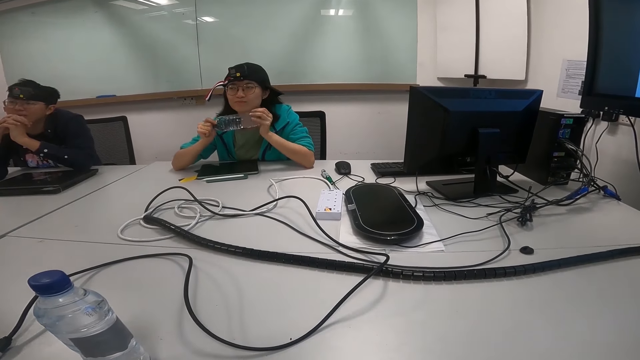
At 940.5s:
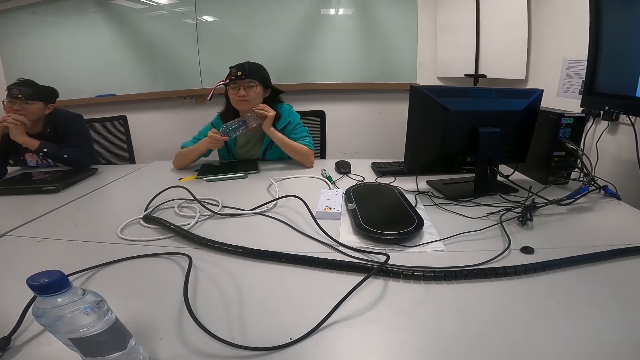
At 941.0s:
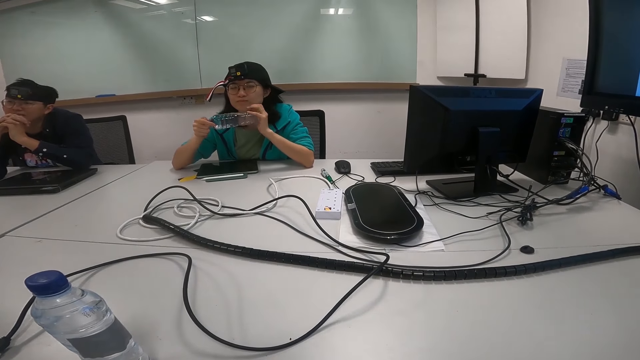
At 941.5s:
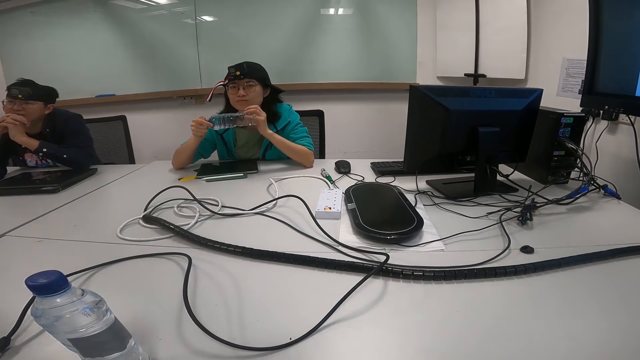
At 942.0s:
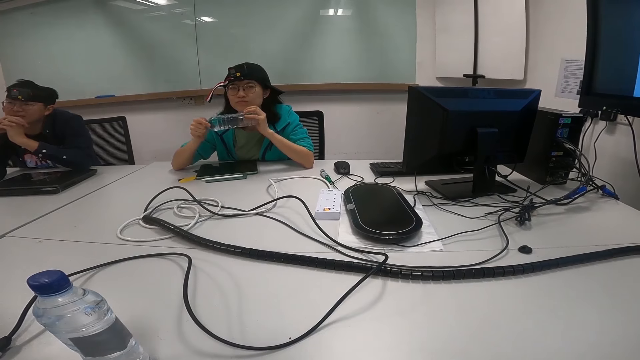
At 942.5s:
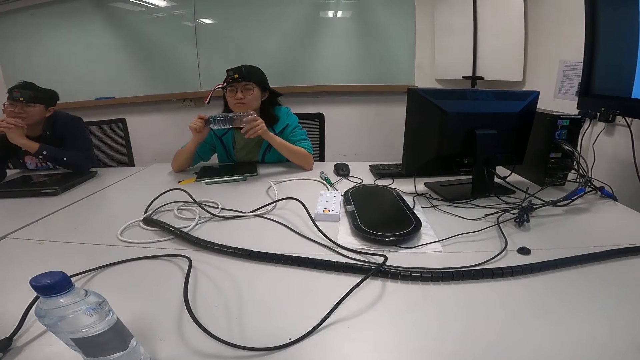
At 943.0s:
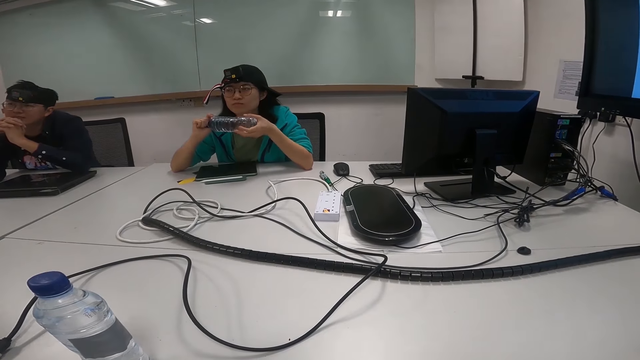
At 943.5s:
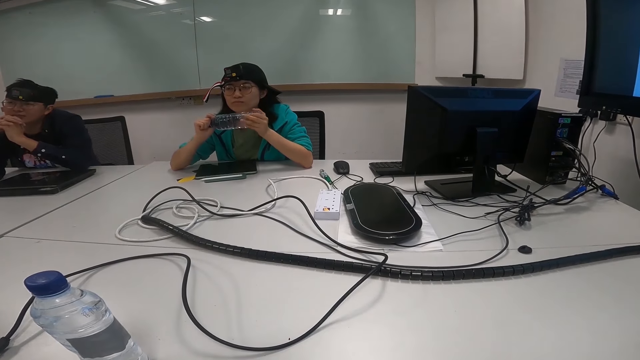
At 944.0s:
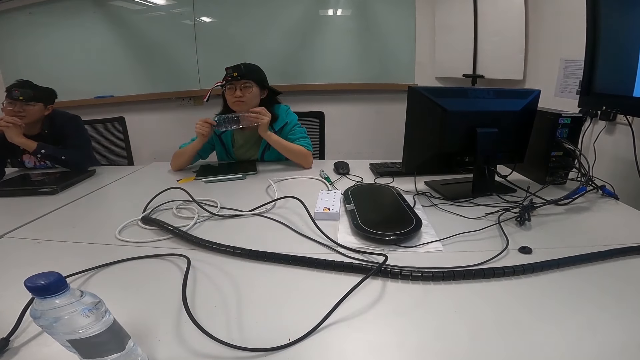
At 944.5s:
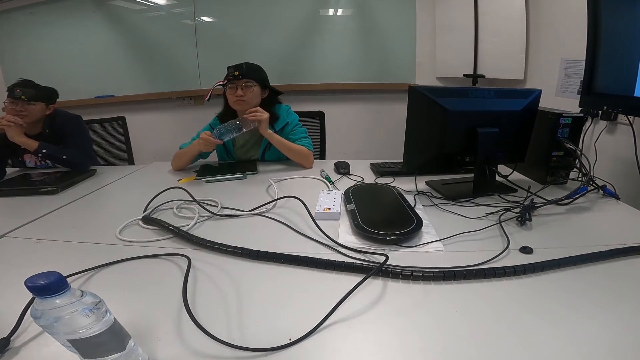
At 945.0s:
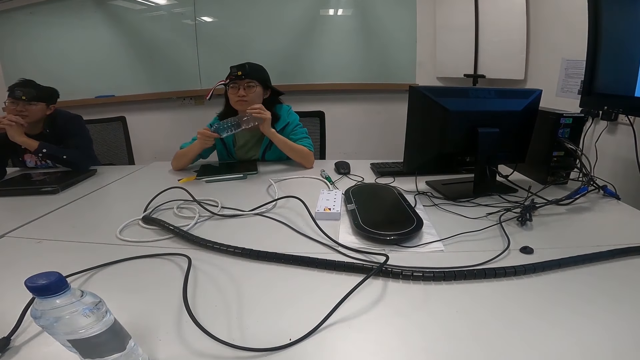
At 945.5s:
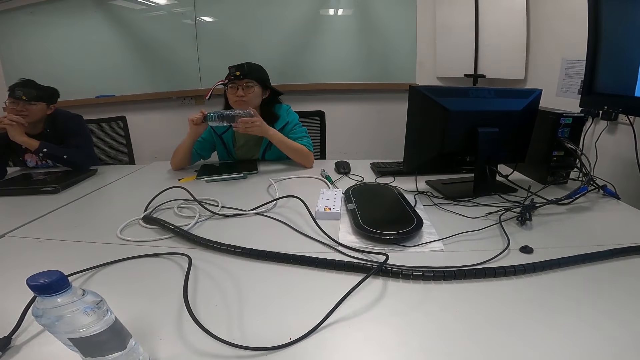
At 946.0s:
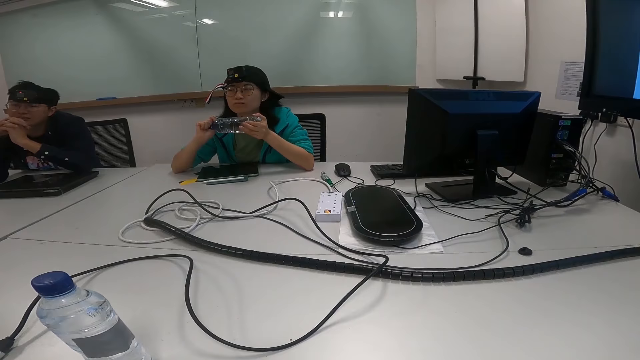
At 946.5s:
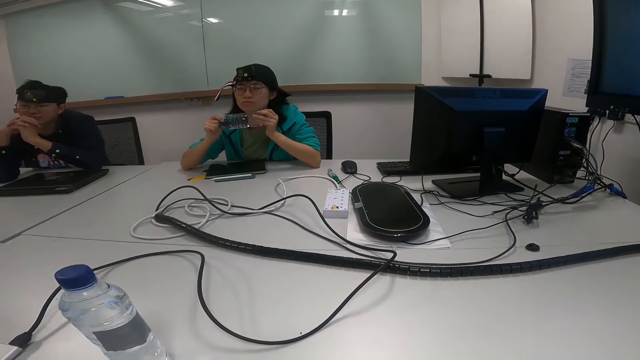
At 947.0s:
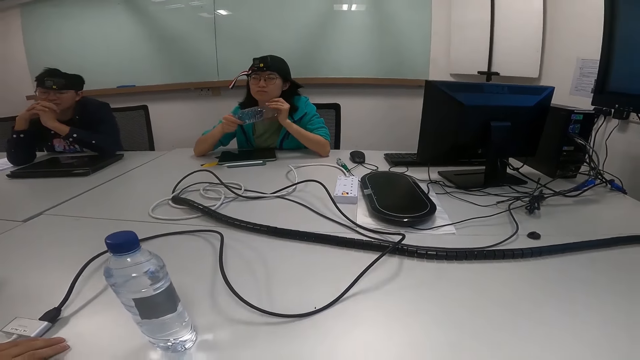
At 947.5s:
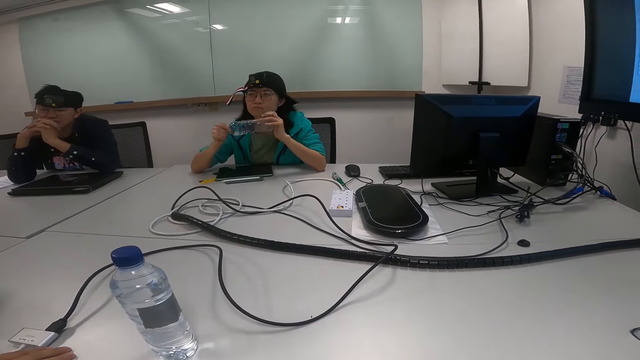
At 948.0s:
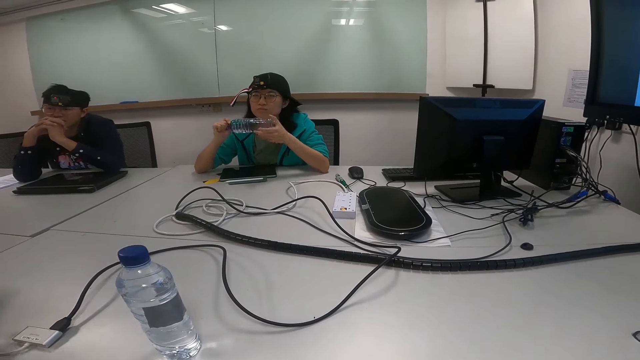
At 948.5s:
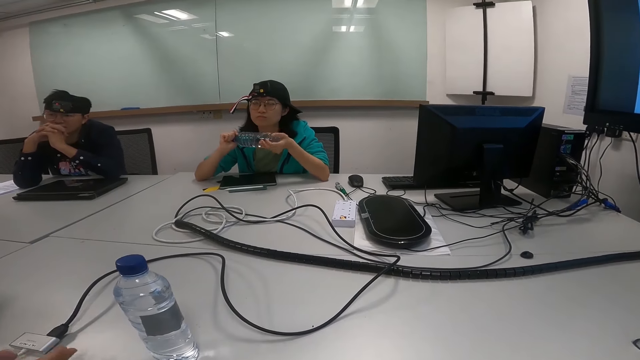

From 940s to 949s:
A man rotates a water bottle and nods the head.

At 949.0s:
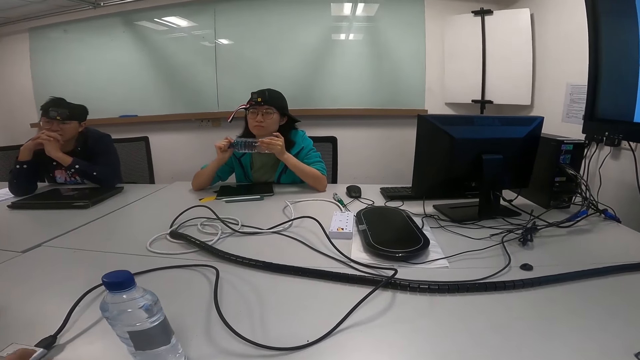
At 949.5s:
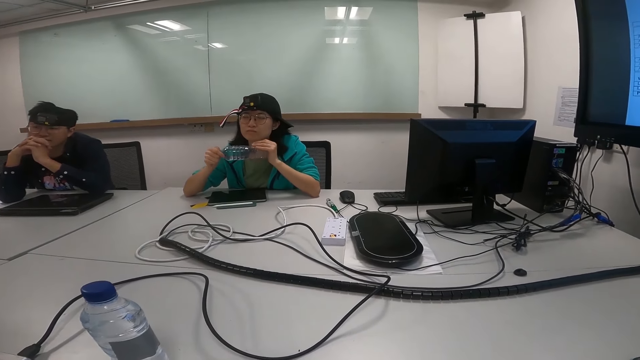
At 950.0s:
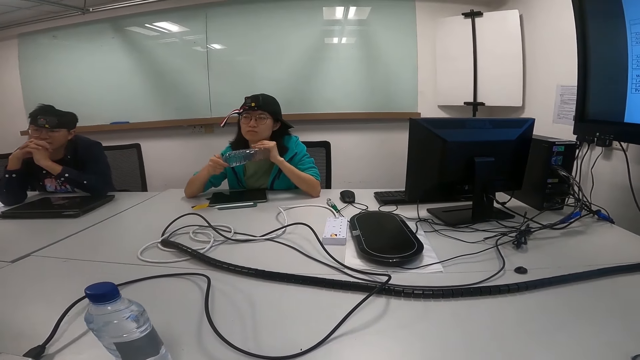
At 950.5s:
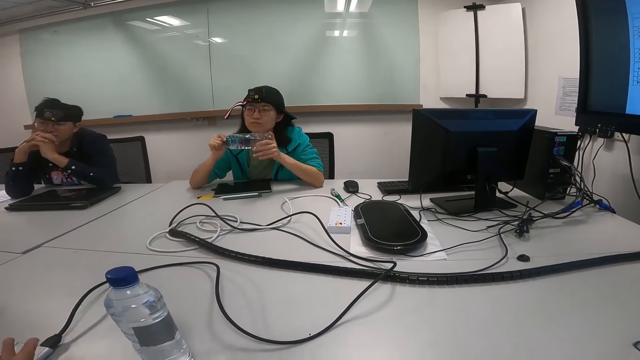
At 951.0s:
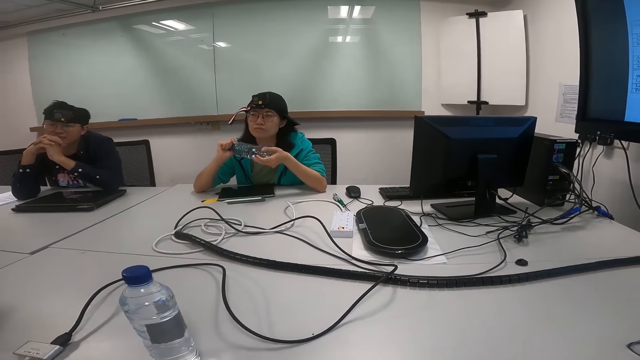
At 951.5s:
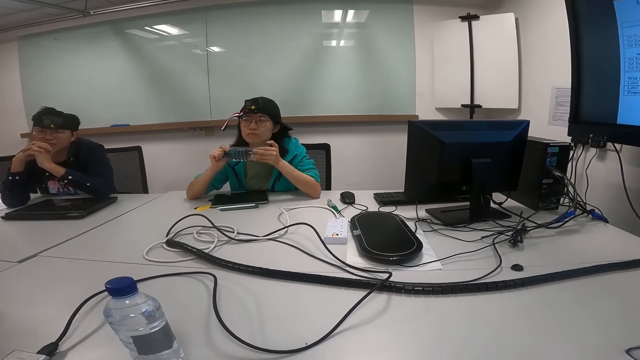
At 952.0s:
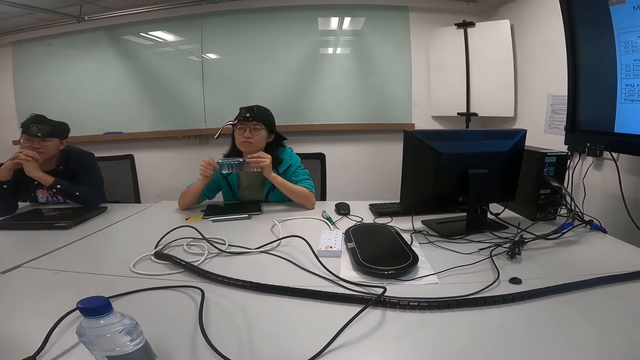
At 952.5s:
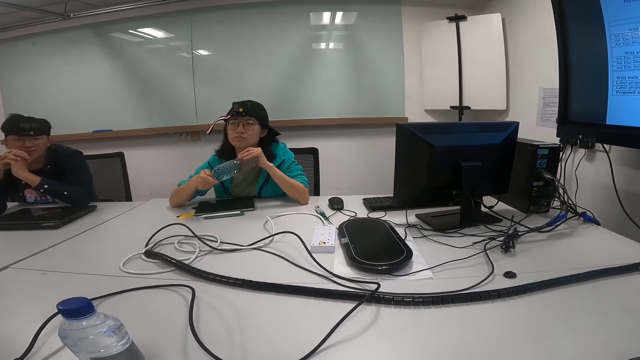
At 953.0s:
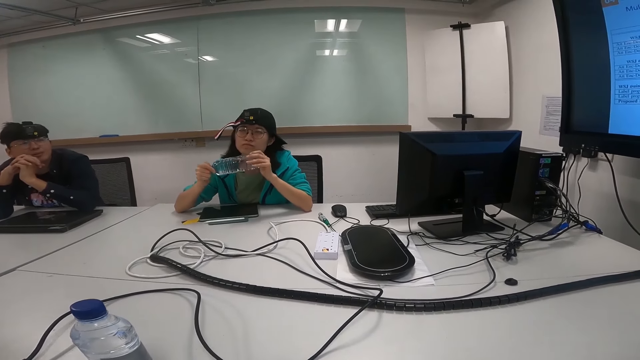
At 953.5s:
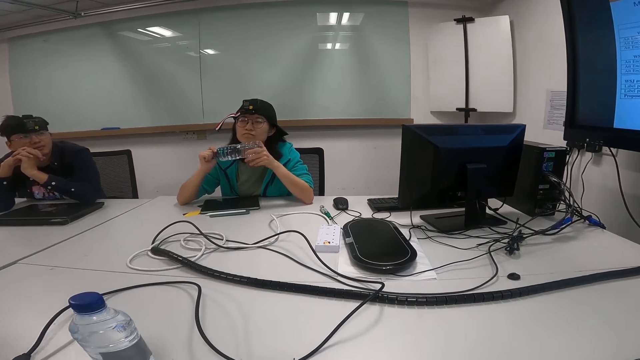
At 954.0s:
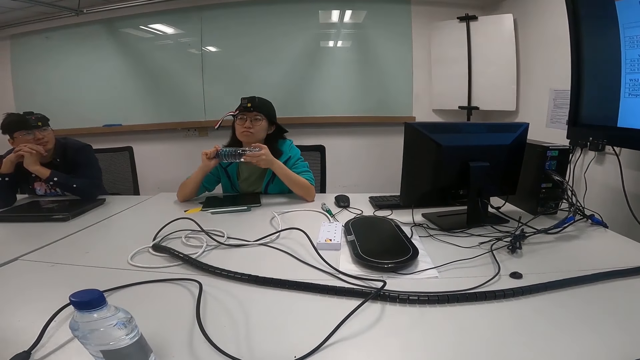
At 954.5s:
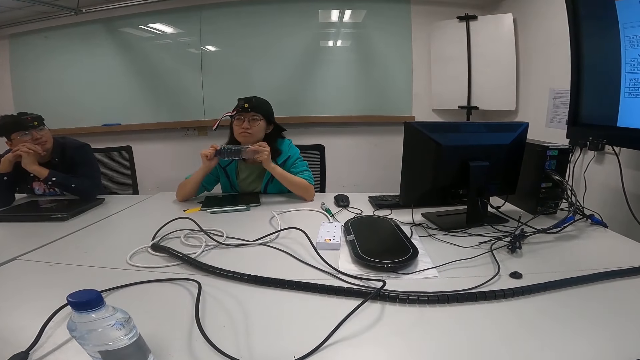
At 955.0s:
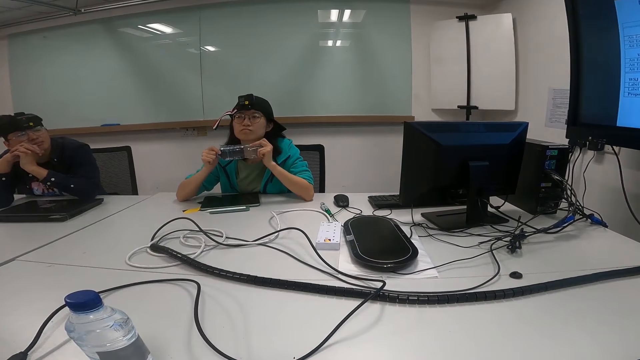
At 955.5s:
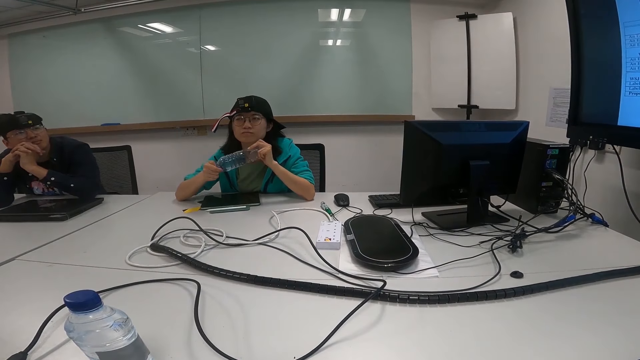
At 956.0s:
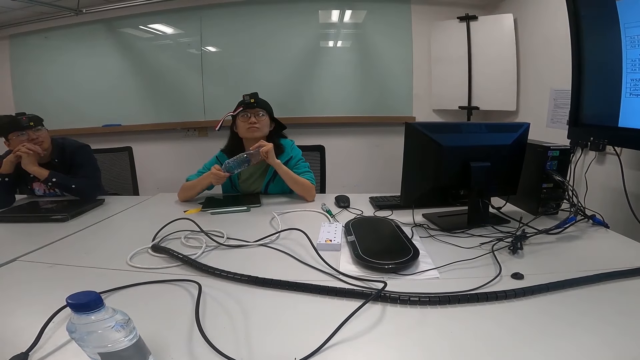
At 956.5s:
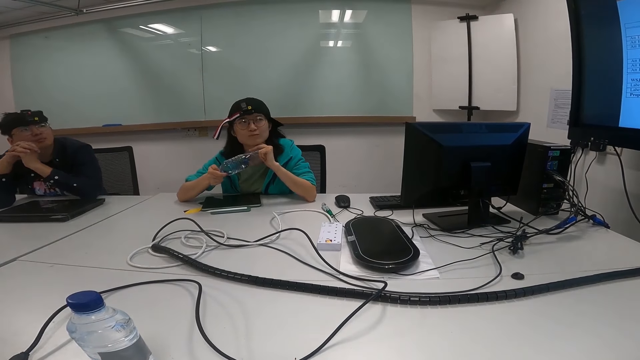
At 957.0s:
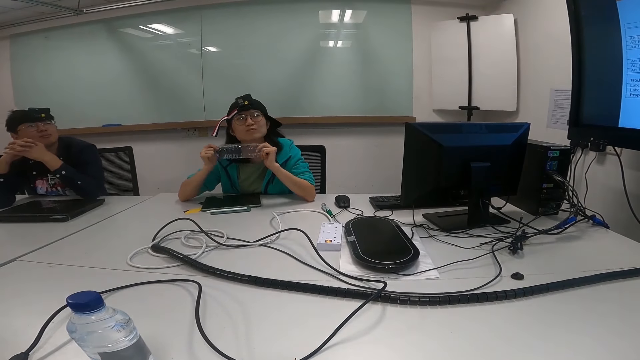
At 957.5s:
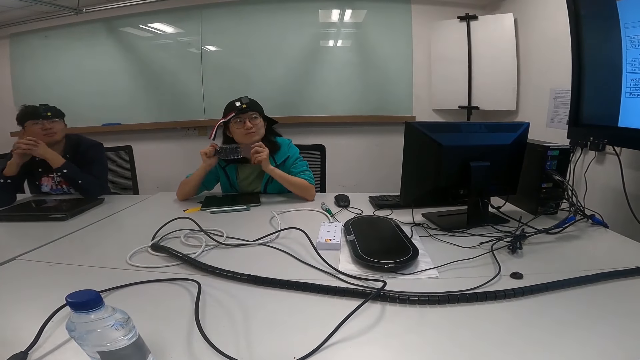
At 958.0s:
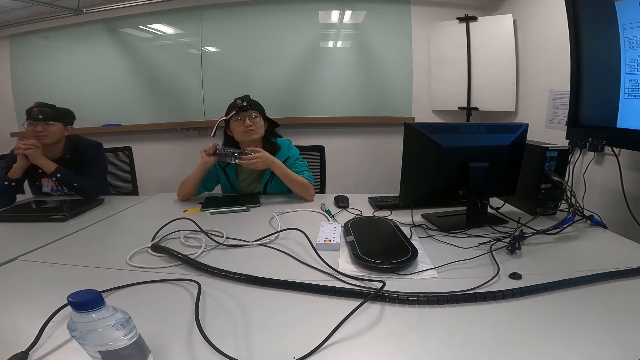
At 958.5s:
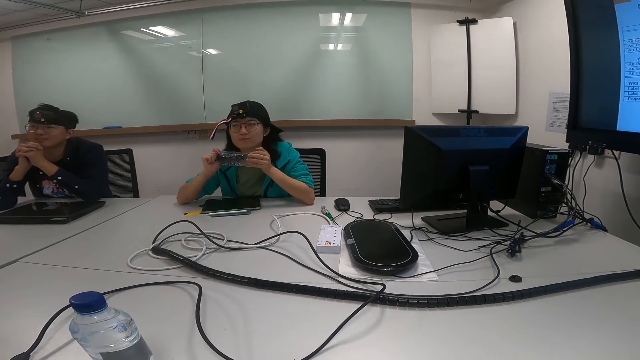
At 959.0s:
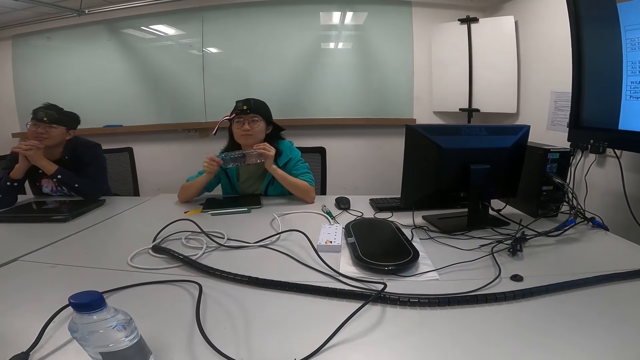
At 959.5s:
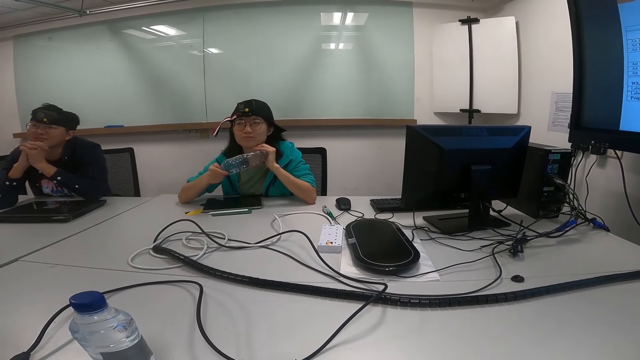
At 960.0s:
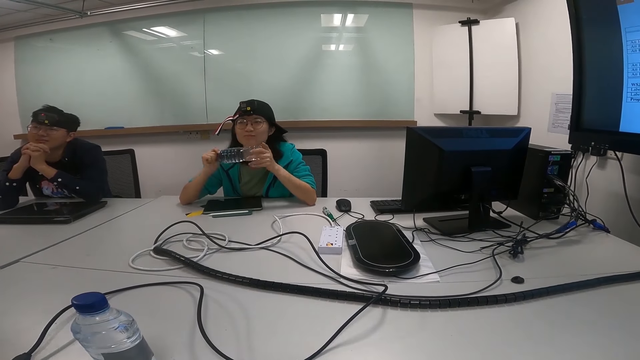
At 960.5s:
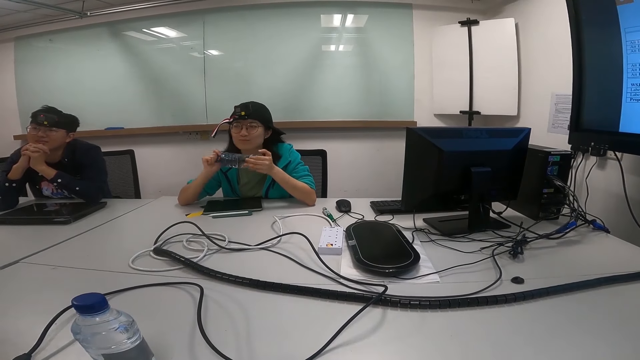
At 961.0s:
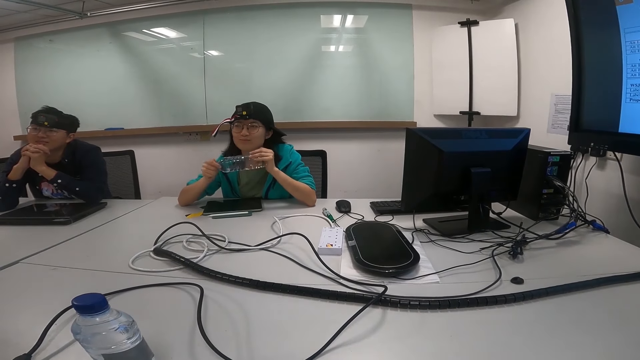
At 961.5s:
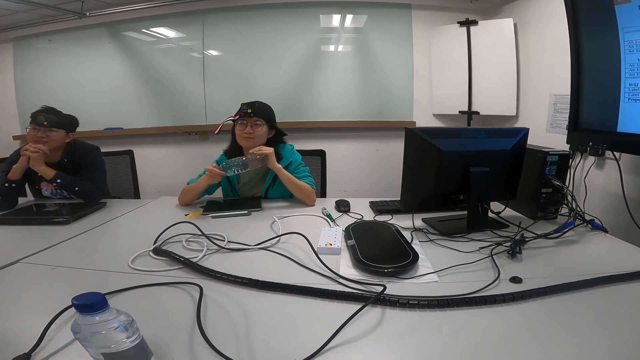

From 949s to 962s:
A man rotates a water bottle. The camera wearer turns to the side. Another man turns to the side. The first man nods the head and rotates the water bottle.
